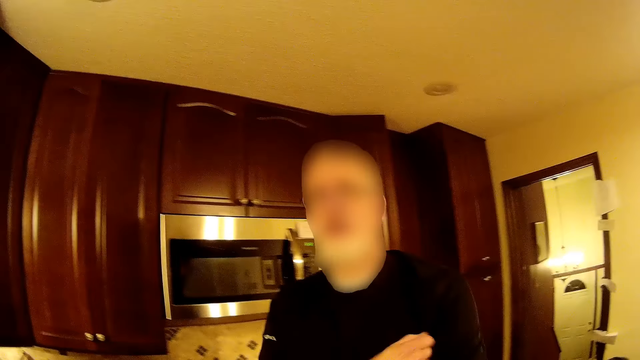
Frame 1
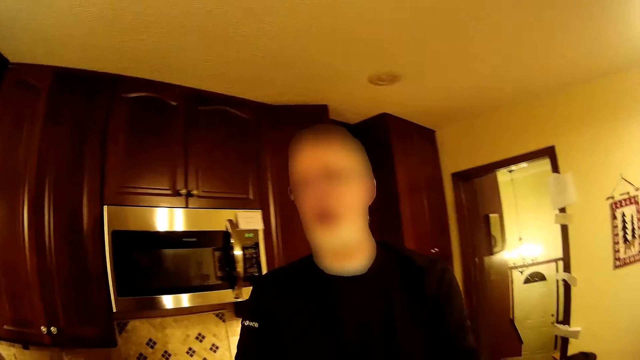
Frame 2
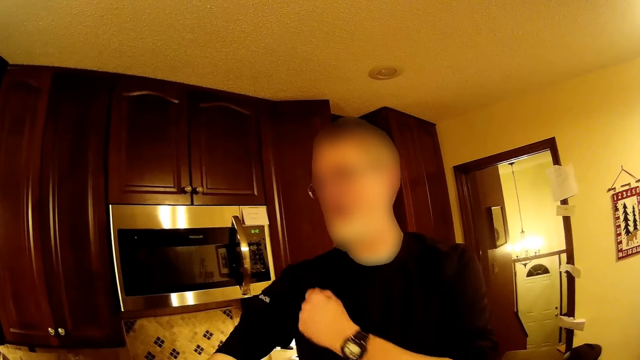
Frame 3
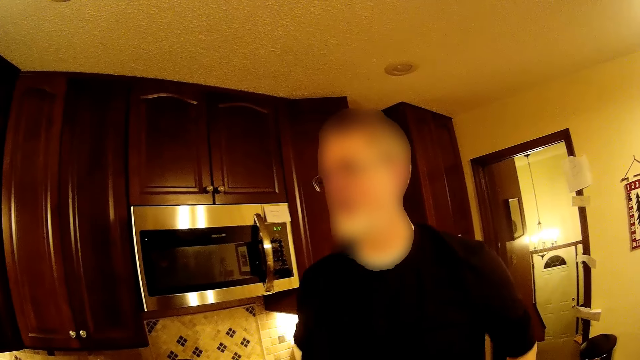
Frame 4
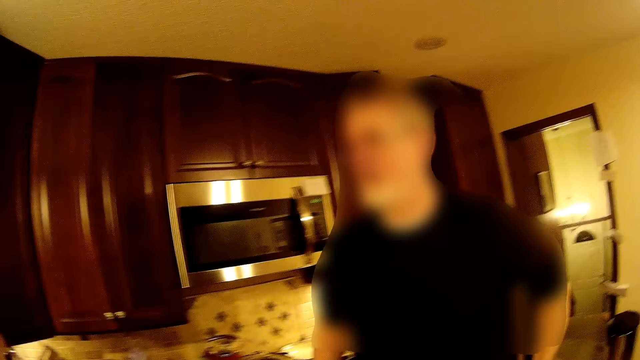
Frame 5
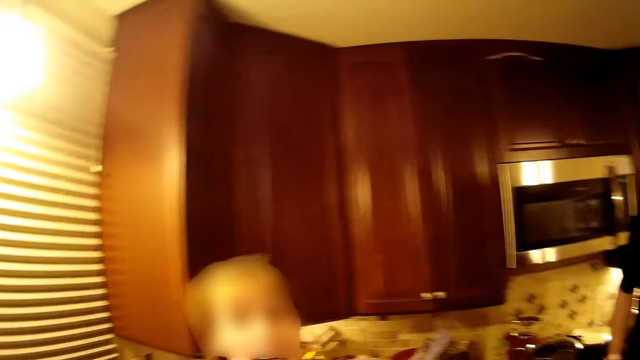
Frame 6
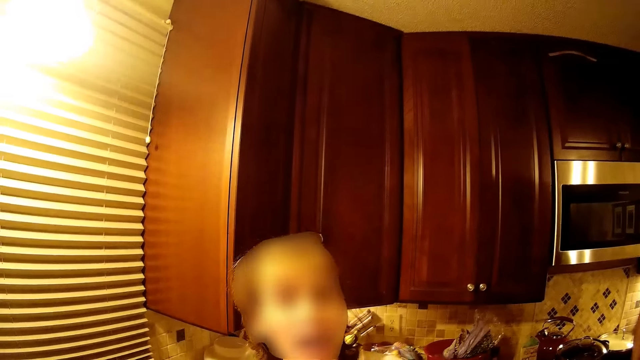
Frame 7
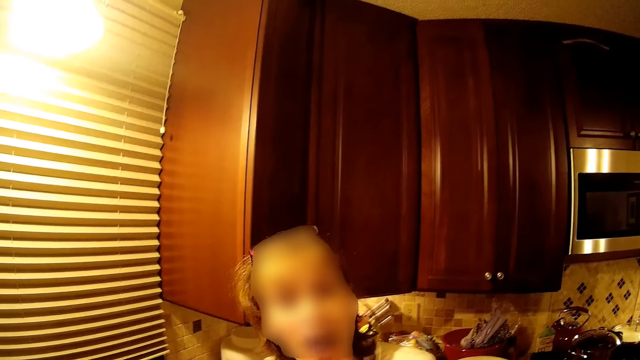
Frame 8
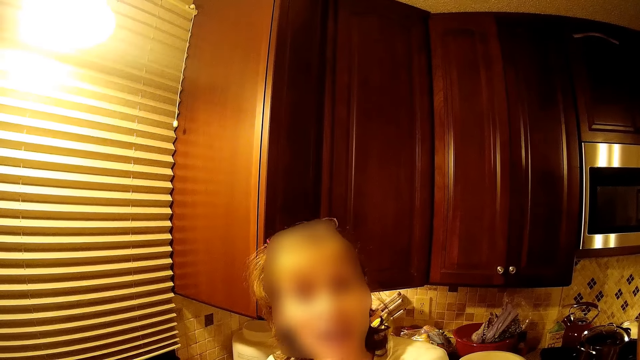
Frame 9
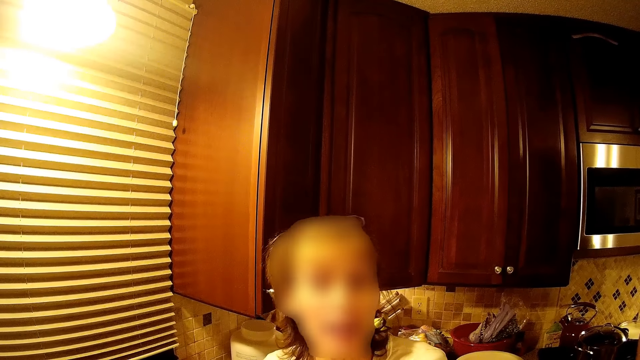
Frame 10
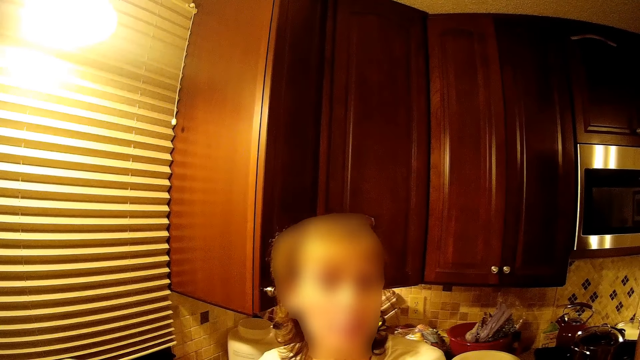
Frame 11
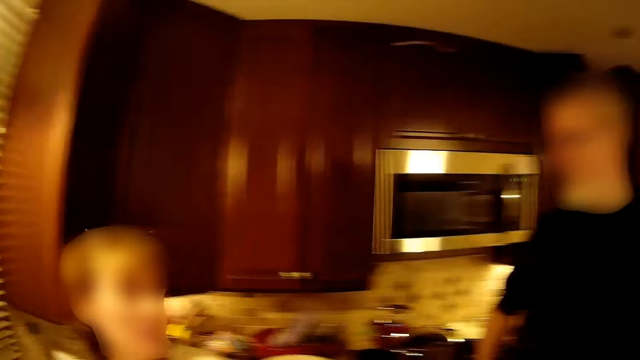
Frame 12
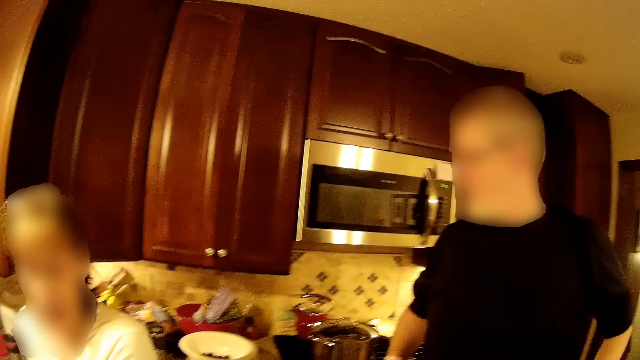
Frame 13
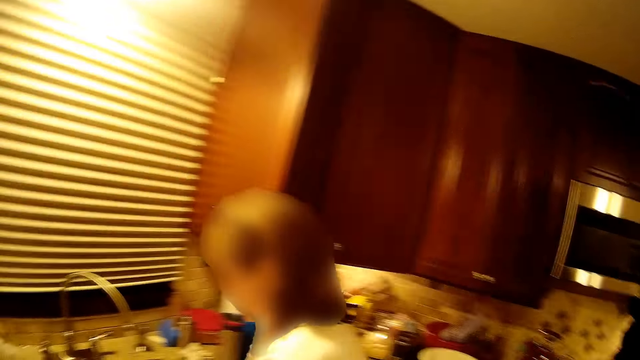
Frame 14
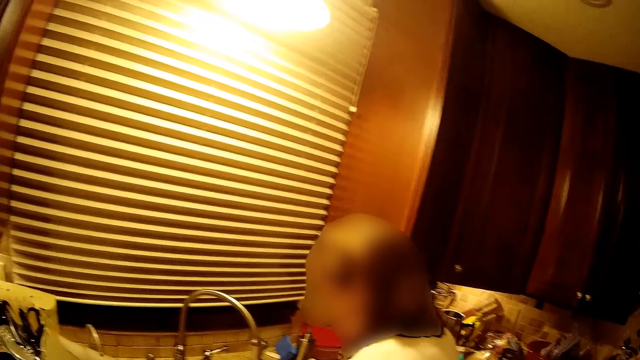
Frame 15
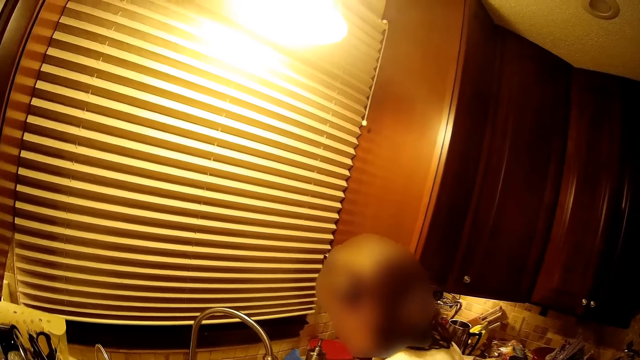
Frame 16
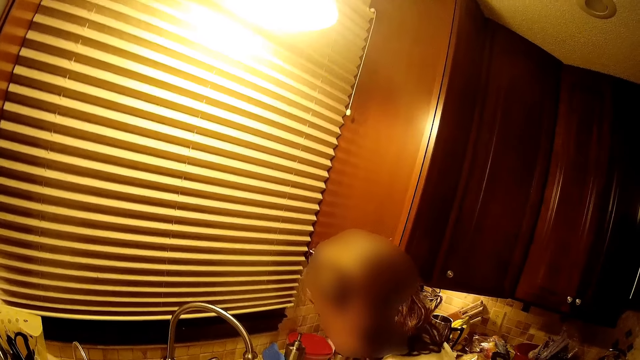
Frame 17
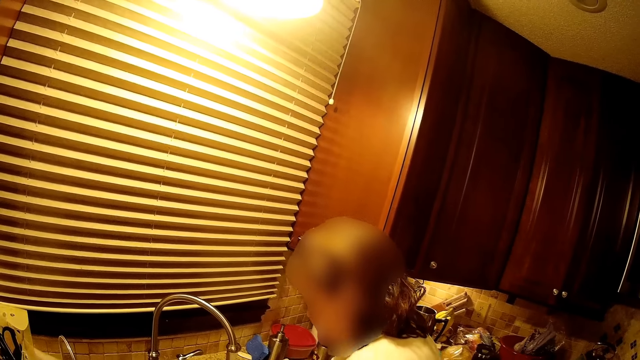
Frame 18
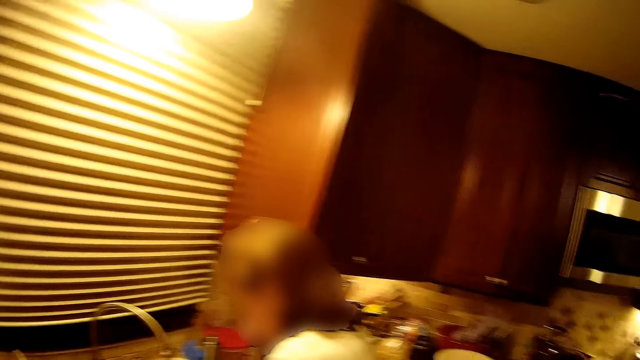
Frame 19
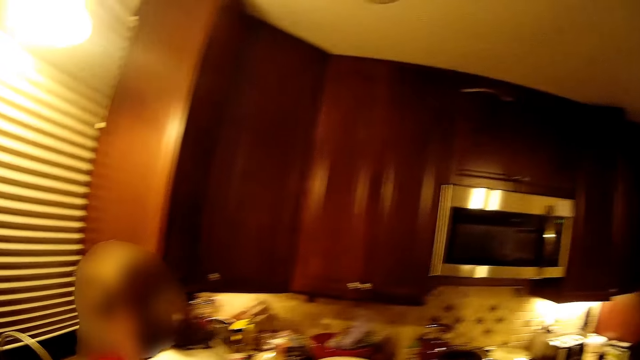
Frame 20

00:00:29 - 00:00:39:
A man stands on the floor. A woman stands on the floor. The woman washes something in the sink.

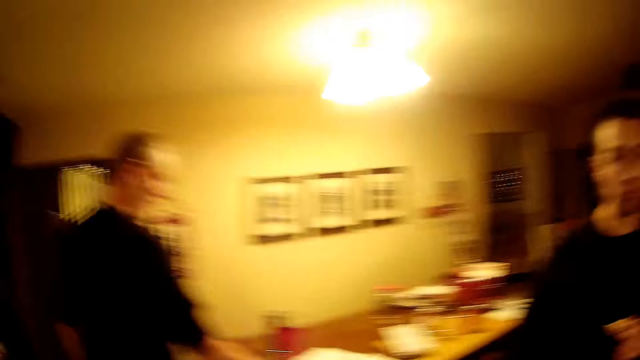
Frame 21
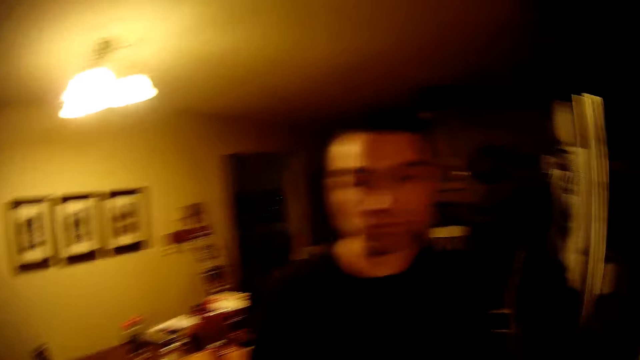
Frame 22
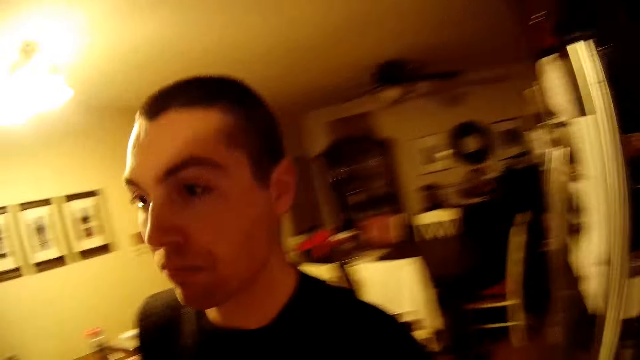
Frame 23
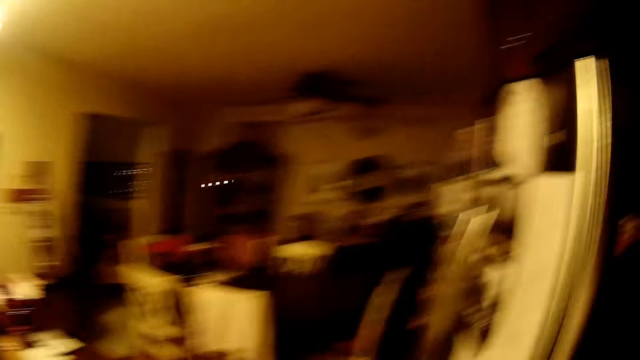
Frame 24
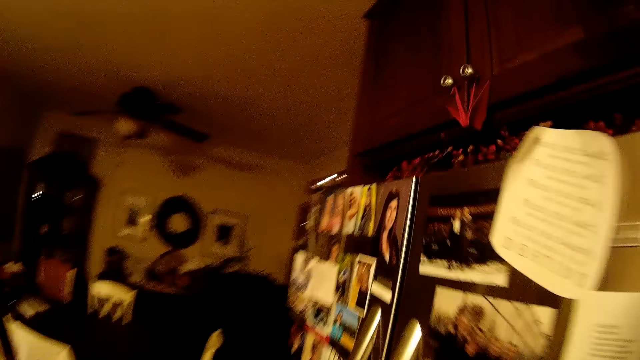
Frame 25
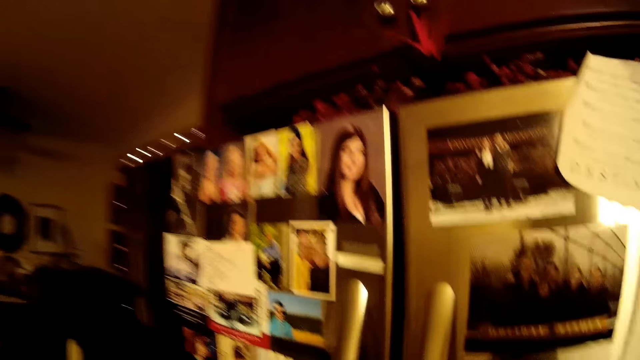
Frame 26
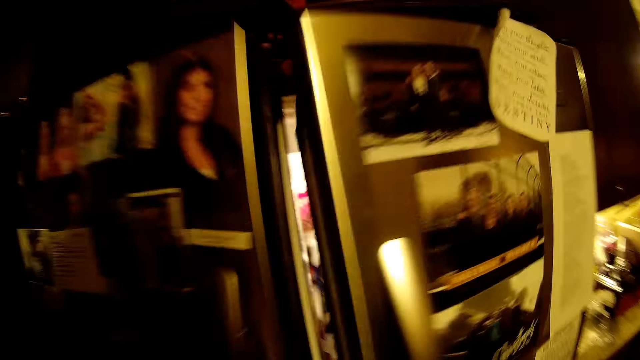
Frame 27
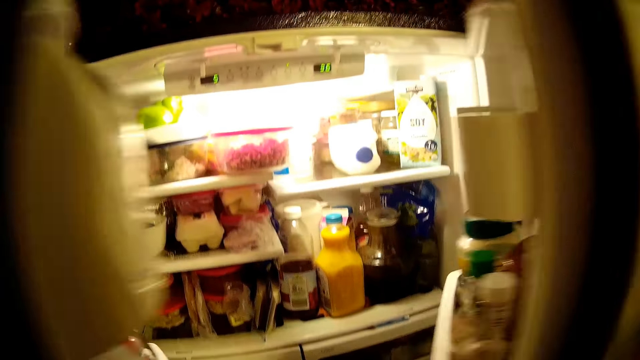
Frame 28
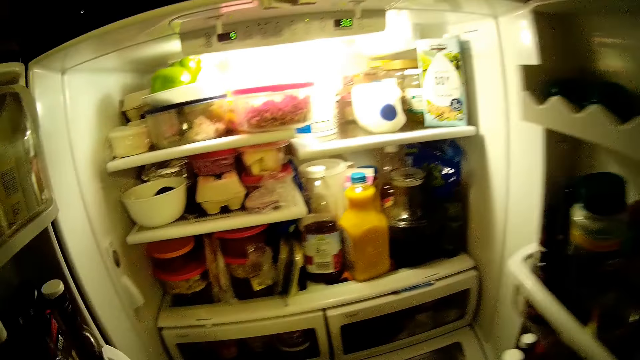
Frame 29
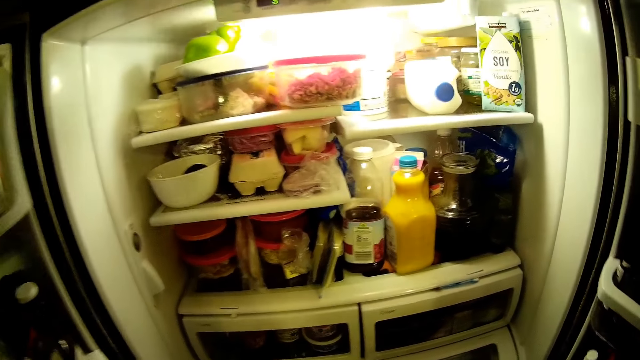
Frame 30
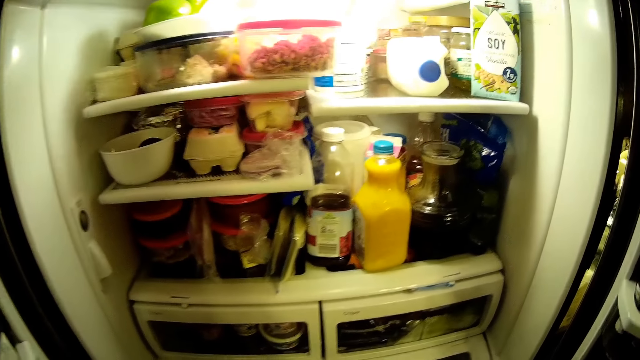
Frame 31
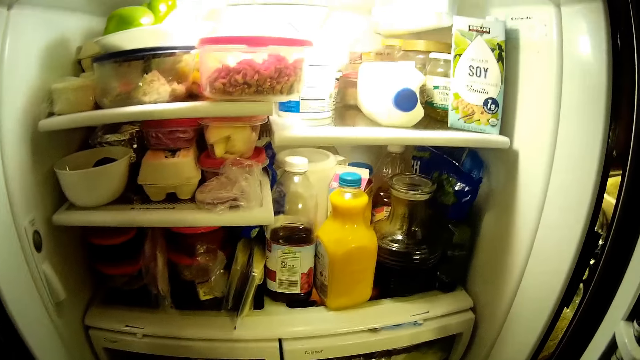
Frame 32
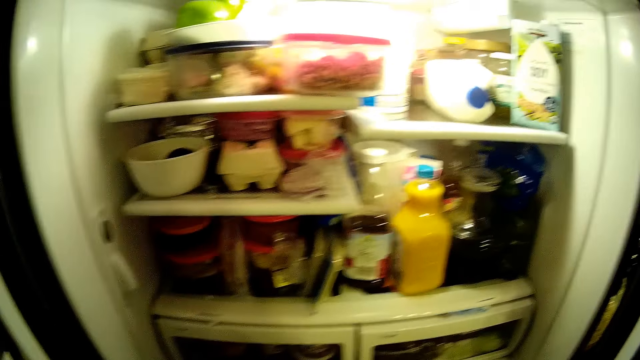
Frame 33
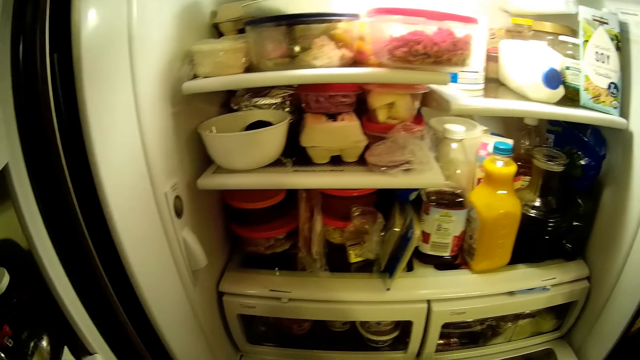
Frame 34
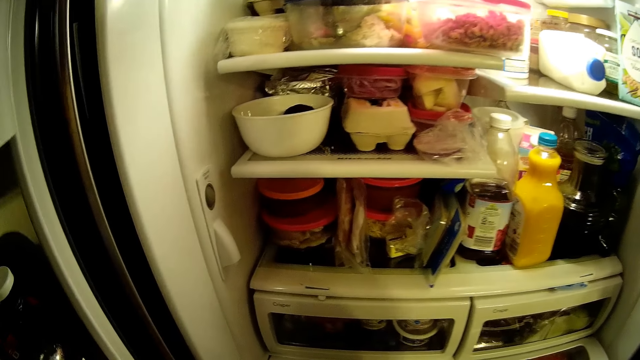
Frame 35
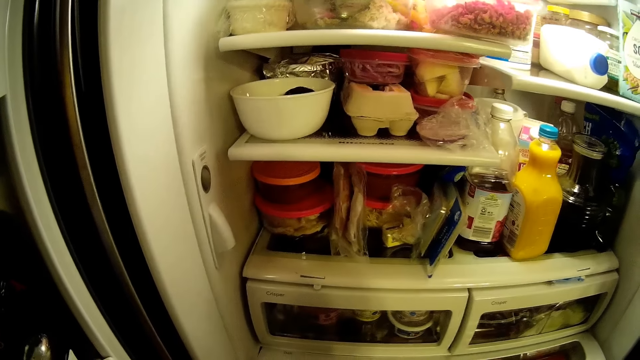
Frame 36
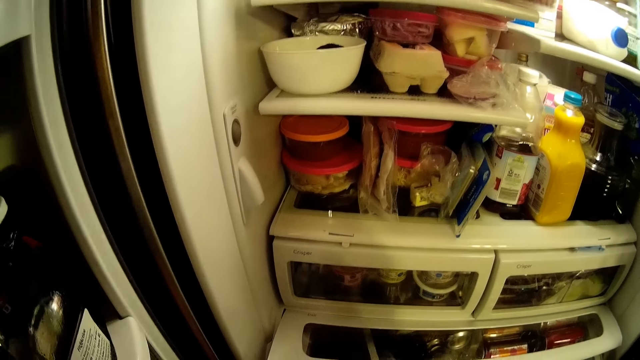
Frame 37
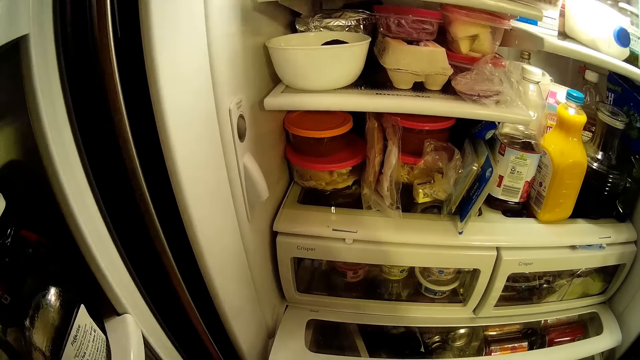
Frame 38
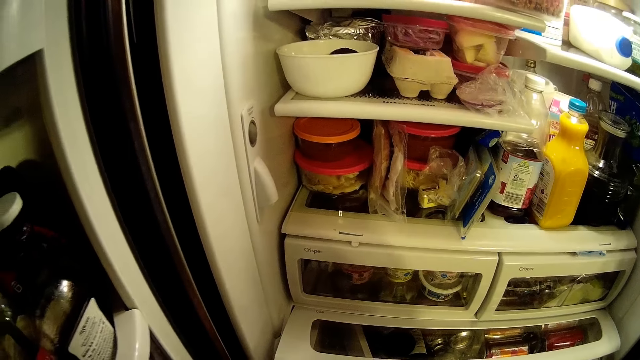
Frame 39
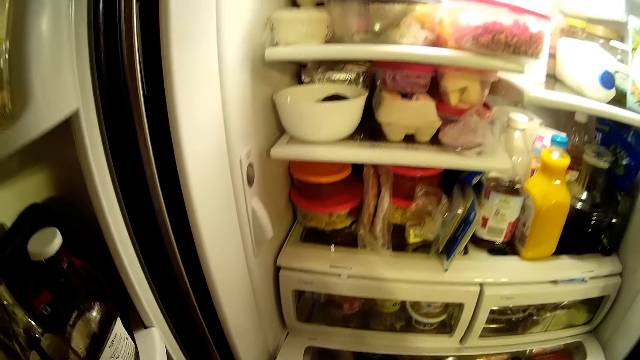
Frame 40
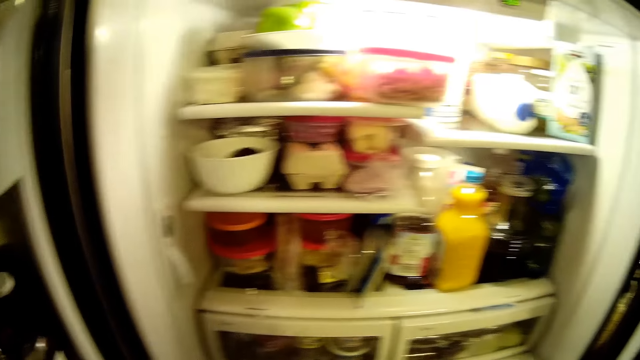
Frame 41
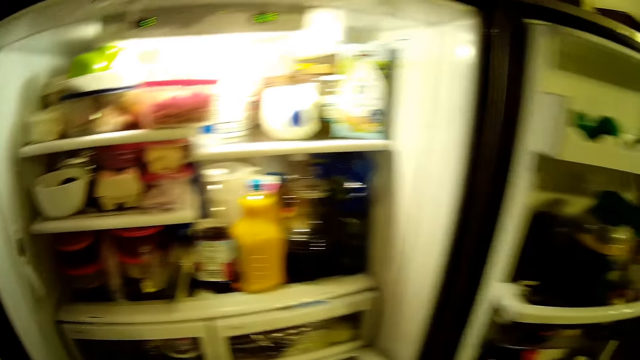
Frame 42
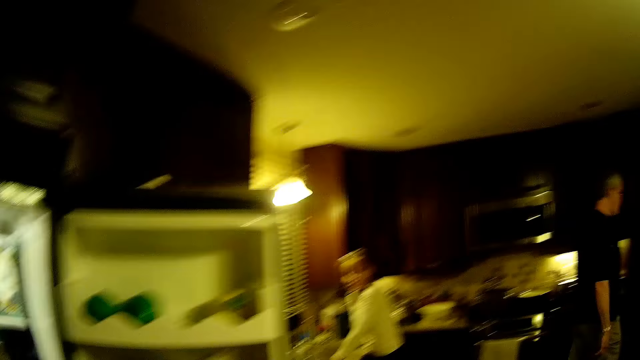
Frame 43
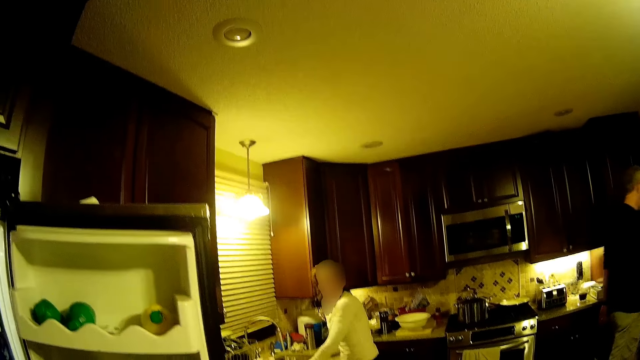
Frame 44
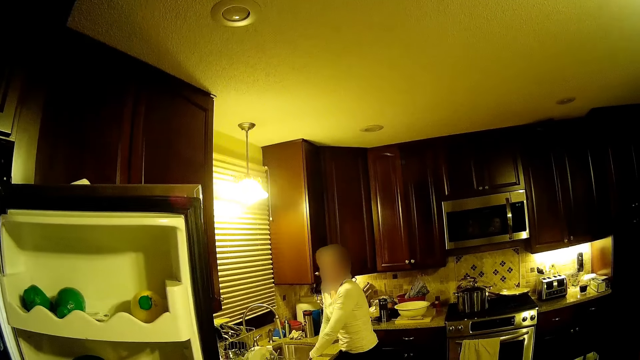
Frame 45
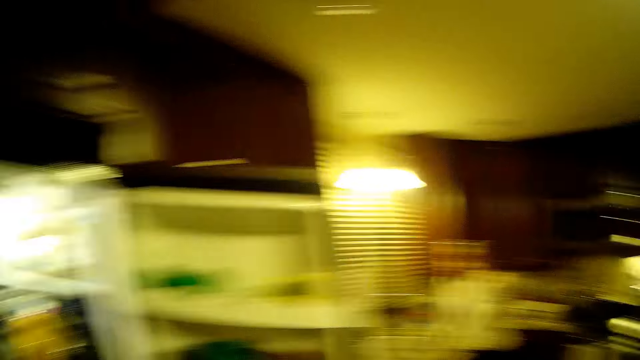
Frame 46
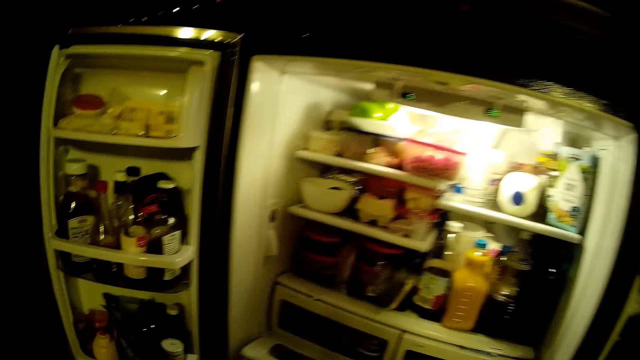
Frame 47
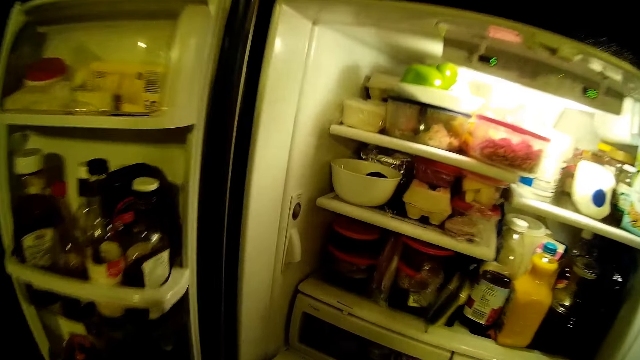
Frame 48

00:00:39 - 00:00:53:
A man walks on the floor. The camera wearer walks on the floor and opens the fridge. They stand on the floor. A woman washes something in the sink. Another man walks on the floor. The camera wearer stands on the floor.
